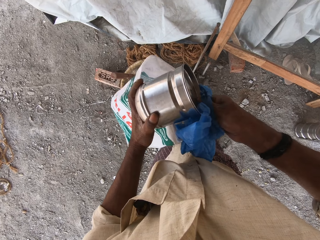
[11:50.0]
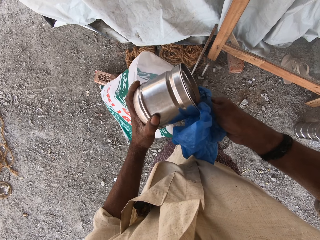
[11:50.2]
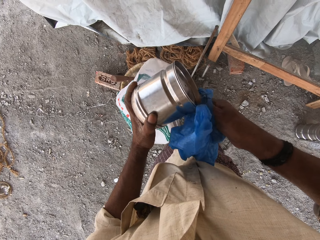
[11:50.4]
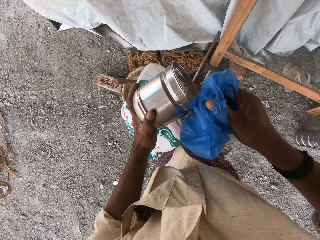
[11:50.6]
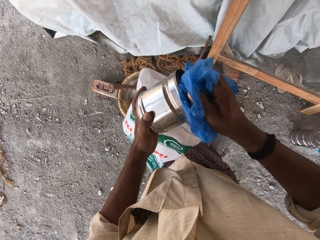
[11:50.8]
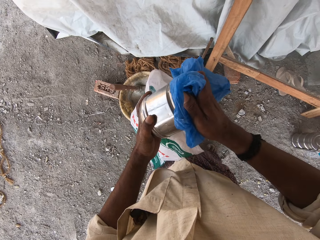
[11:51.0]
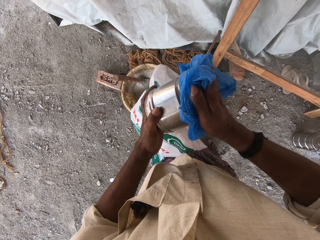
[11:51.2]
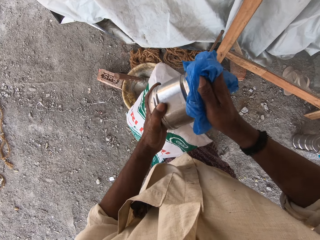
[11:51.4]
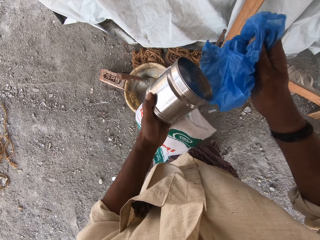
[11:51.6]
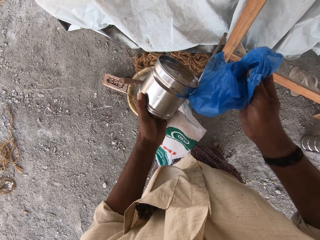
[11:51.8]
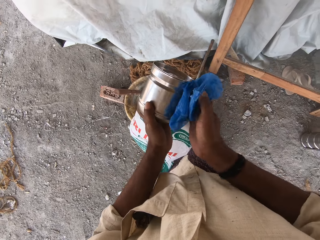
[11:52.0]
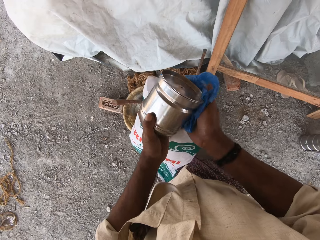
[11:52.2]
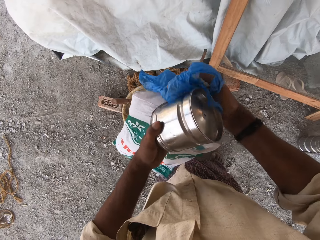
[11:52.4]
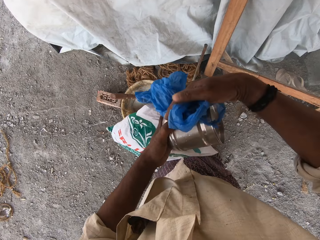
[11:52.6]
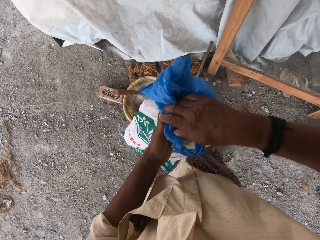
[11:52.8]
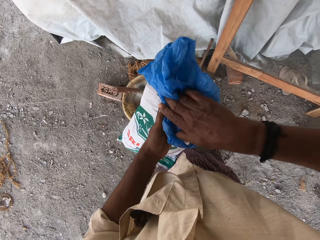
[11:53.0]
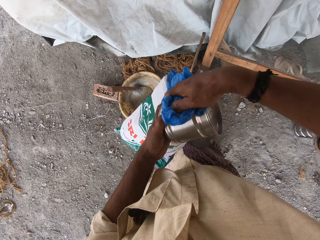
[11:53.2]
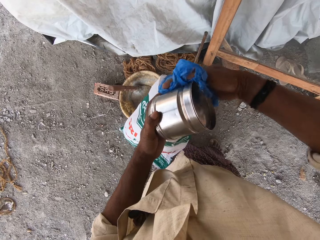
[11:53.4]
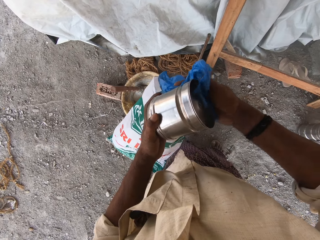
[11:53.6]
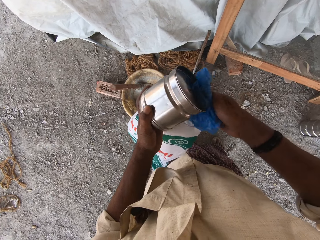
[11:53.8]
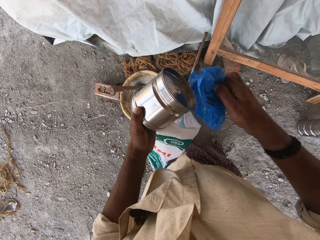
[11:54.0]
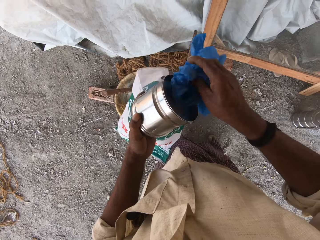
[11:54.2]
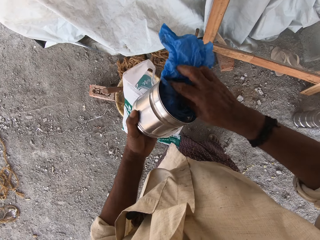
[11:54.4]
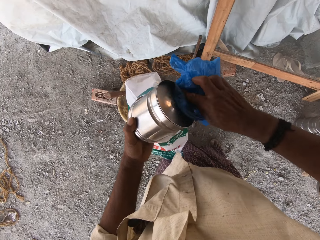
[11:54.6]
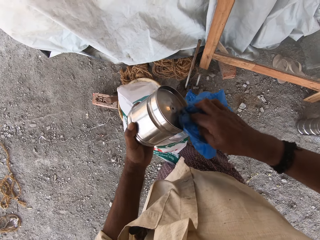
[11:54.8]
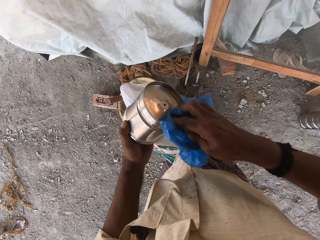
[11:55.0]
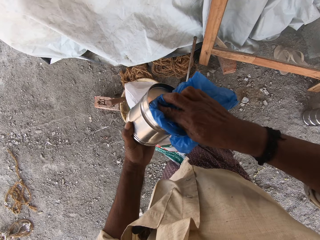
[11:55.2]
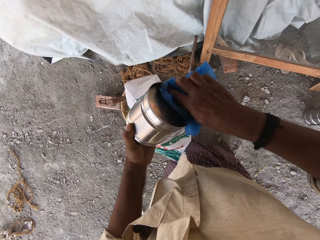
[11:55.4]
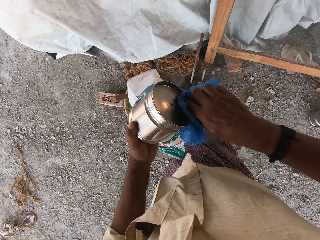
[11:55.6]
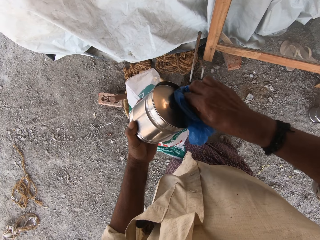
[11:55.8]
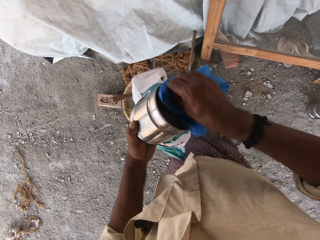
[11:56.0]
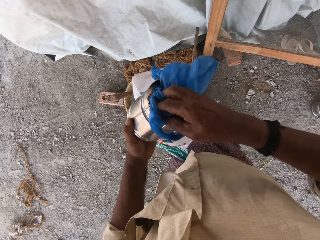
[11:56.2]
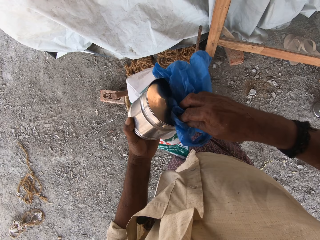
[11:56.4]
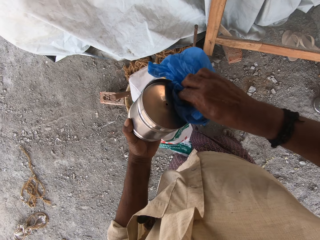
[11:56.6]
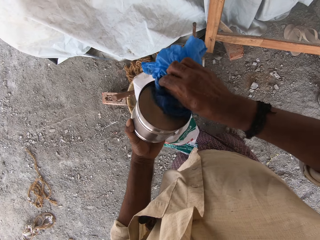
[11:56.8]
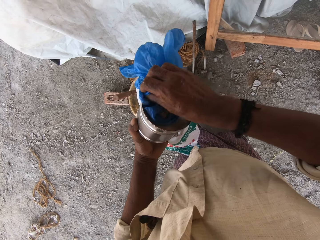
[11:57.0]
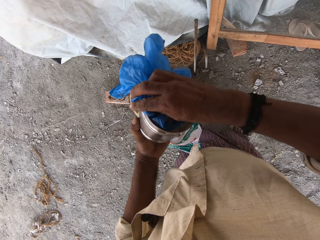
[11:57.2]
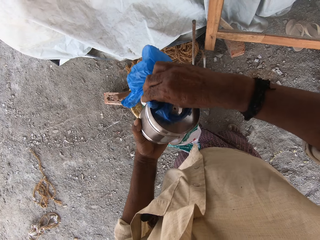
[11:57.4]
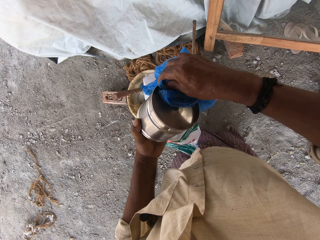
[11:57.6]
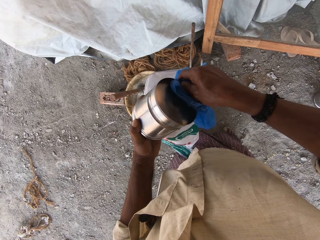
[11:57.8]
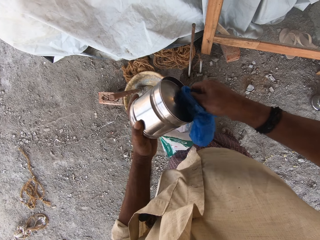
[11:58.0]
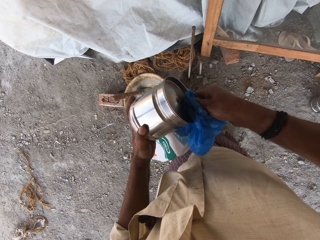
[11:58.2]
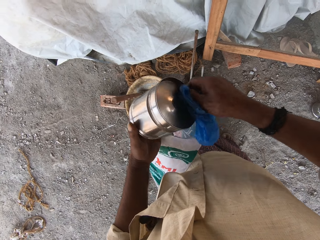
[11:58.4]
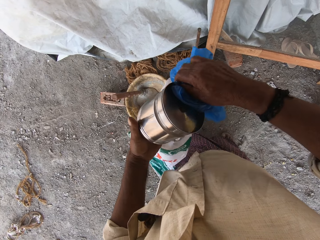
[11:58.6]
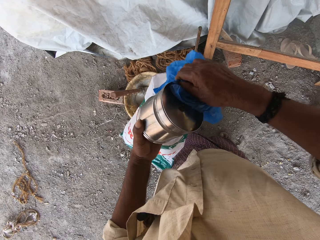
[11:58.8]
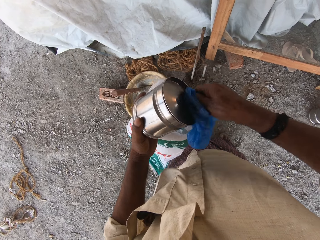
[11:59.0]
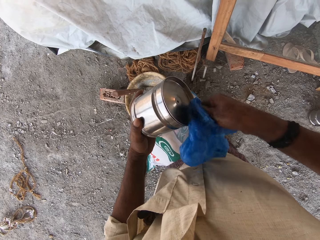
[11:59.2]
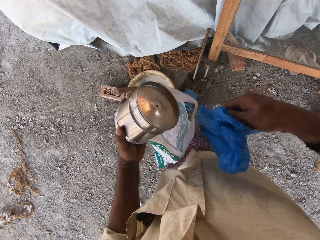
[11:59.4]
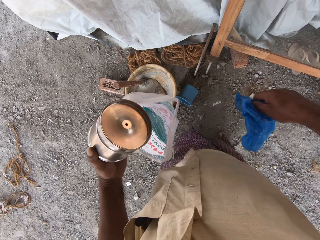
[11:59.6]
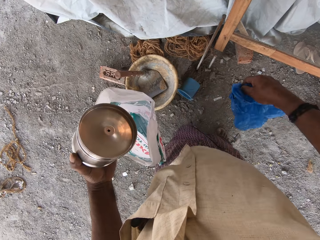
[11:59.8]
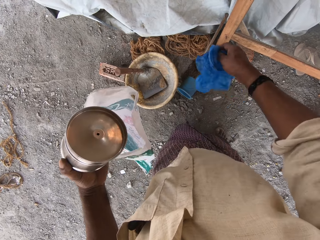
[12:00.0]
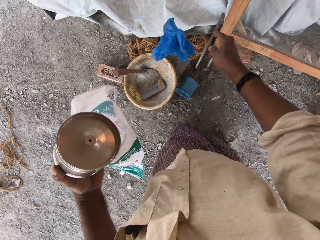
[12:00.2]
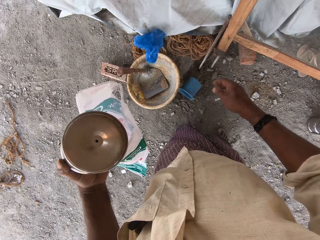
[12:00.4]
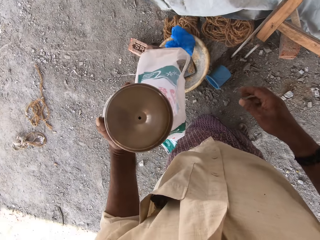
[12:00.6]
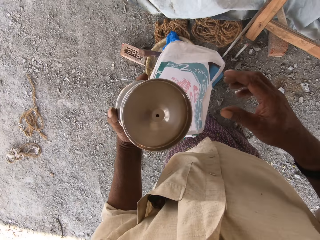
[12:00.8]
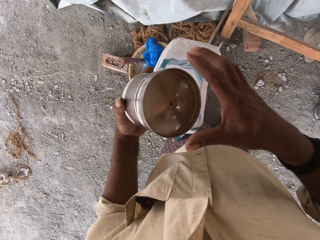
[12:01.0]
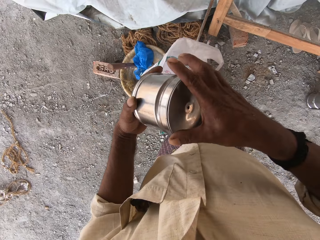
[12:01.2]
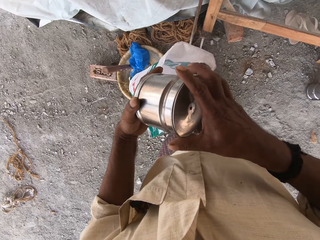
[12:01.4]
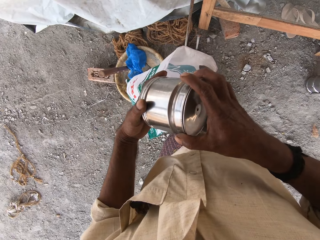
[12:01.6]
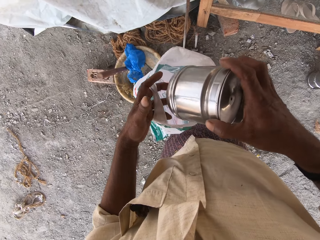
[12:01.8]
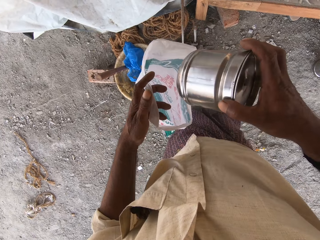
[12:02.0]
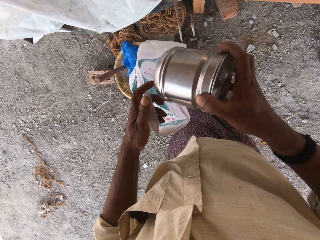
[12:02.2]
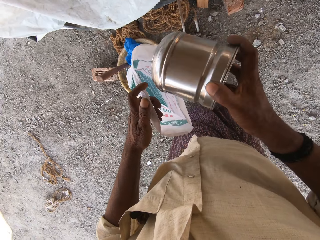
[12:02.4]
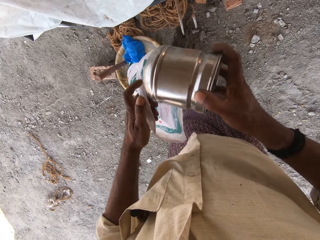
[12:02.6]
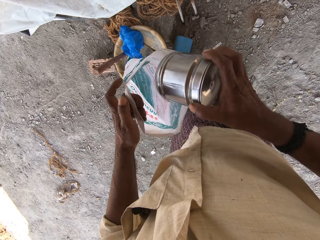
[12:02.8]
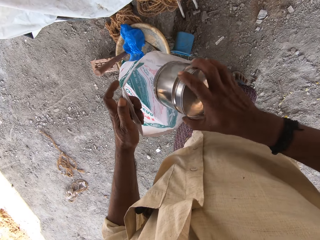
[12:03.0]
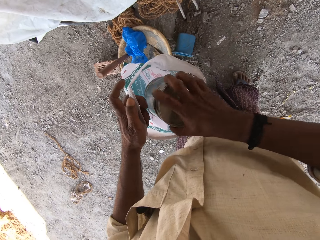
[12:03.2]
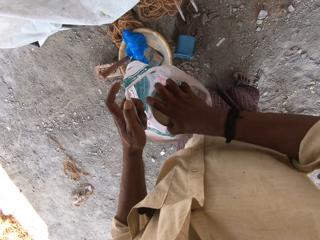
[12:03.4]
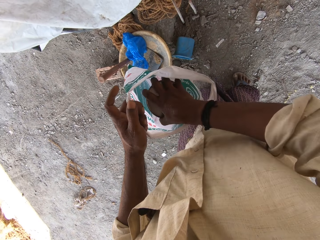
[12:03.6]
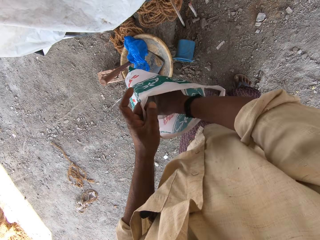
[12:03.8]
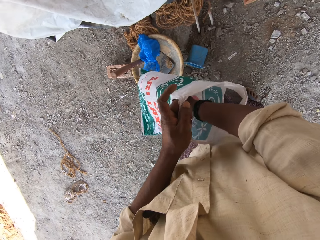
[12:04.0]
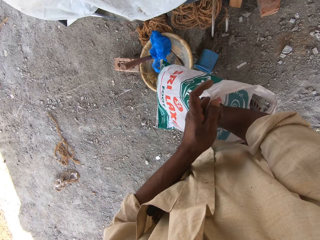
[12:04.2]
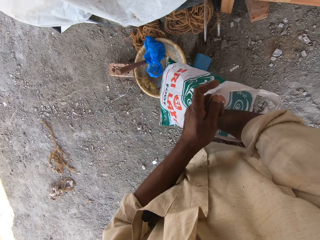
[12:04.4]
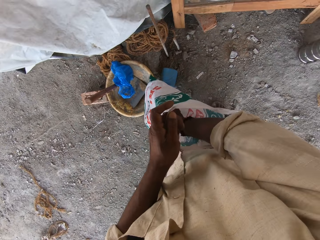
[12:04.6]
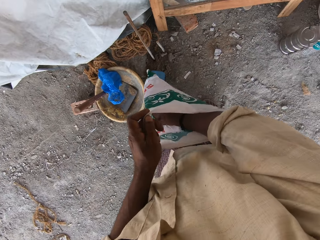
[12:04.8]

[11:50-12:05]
The camera wearer drops the plastic bag in a bowl on the floor with his right hand. He passes the bowl from his left hand to his right hand. He puts the bowl into the plastic bag in his left hand with his right hand.

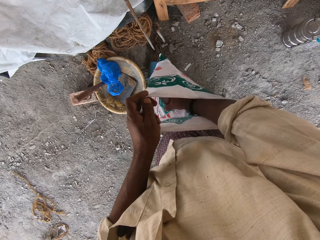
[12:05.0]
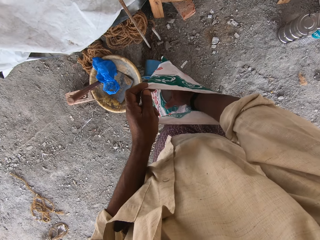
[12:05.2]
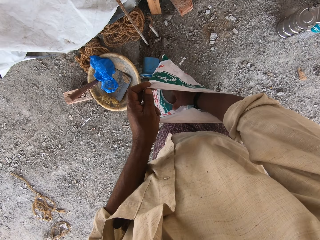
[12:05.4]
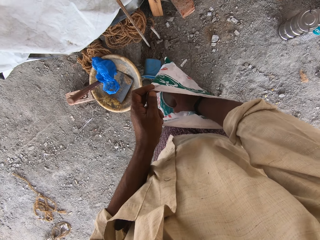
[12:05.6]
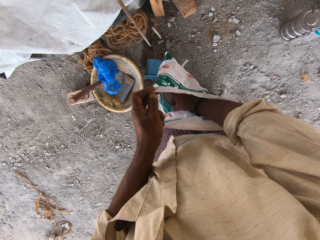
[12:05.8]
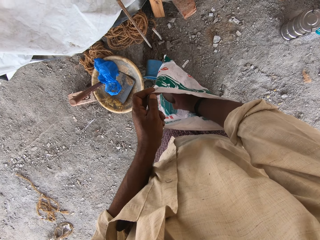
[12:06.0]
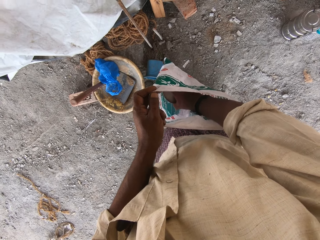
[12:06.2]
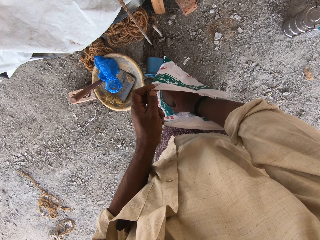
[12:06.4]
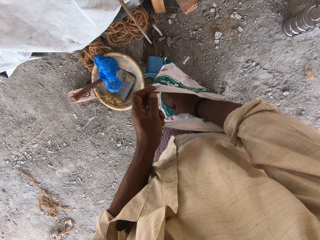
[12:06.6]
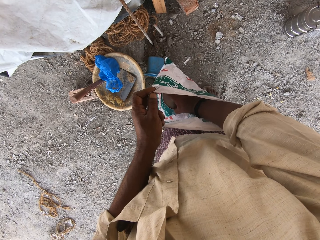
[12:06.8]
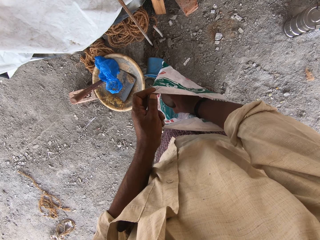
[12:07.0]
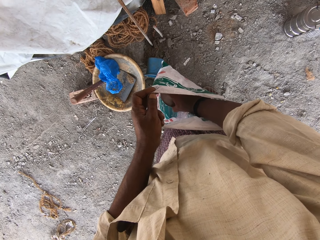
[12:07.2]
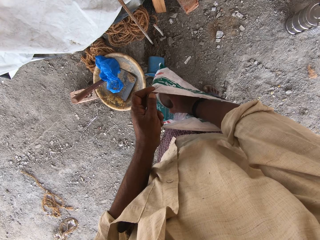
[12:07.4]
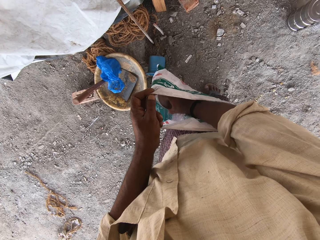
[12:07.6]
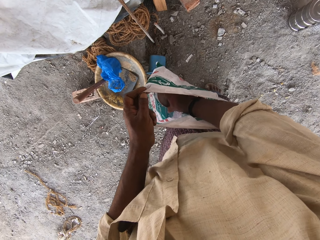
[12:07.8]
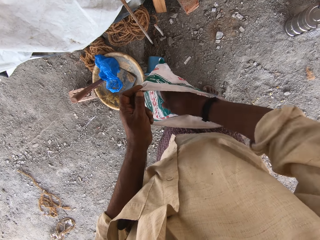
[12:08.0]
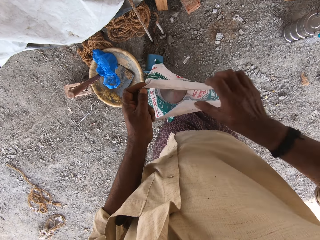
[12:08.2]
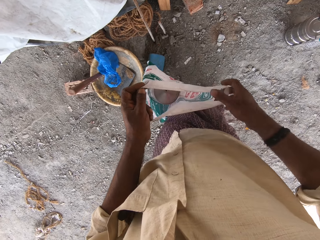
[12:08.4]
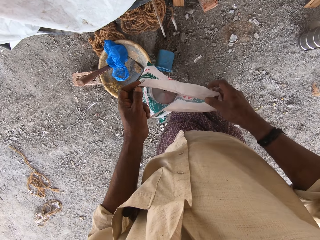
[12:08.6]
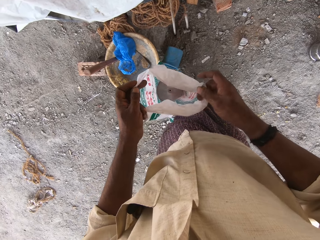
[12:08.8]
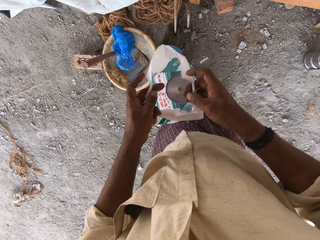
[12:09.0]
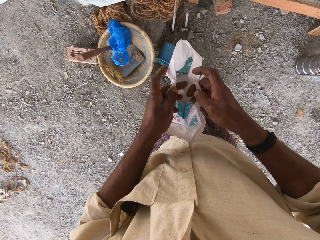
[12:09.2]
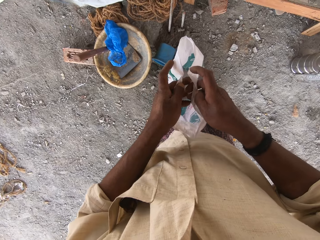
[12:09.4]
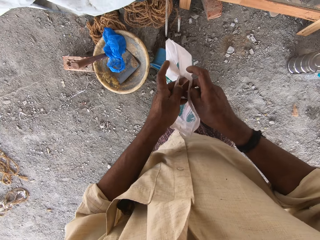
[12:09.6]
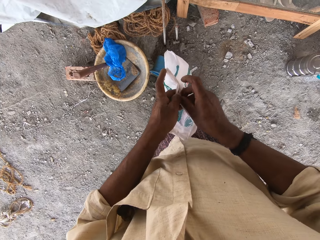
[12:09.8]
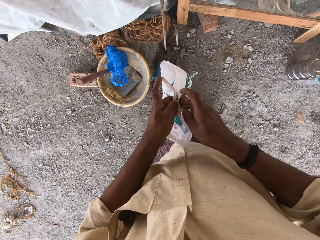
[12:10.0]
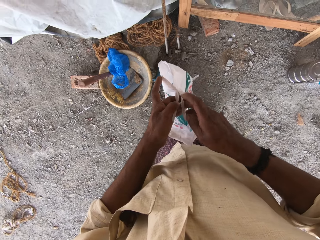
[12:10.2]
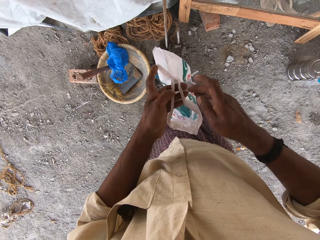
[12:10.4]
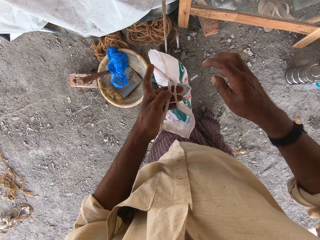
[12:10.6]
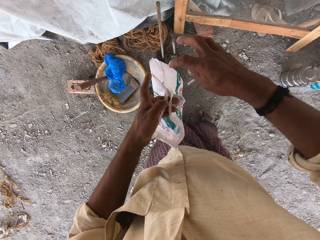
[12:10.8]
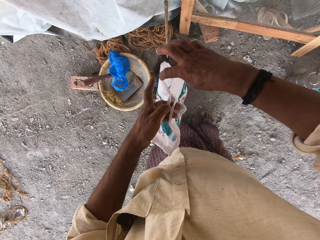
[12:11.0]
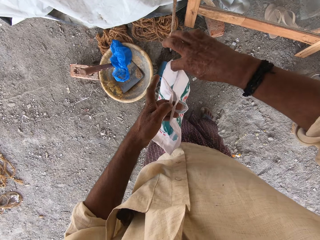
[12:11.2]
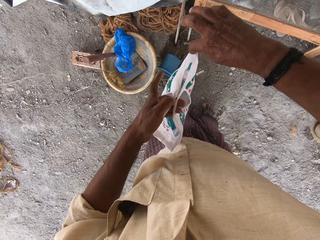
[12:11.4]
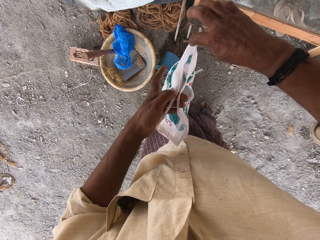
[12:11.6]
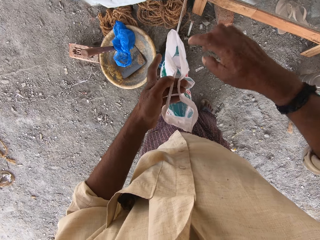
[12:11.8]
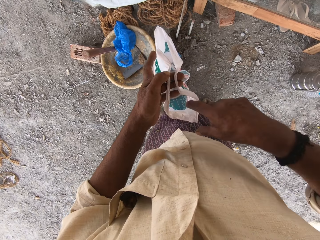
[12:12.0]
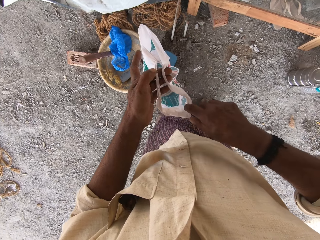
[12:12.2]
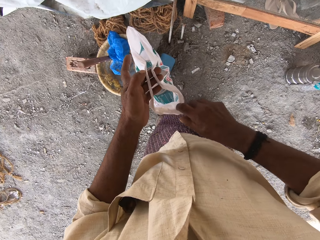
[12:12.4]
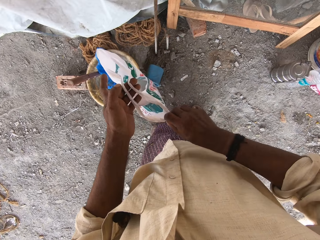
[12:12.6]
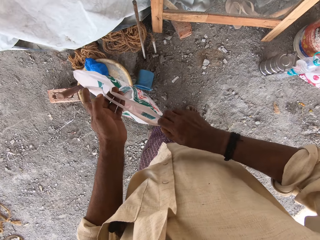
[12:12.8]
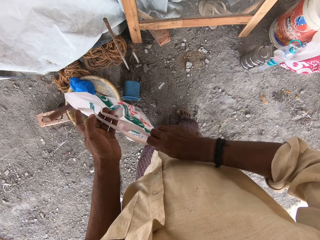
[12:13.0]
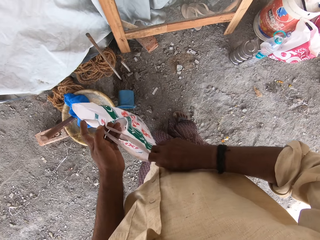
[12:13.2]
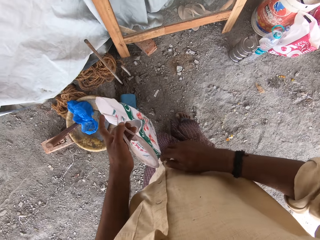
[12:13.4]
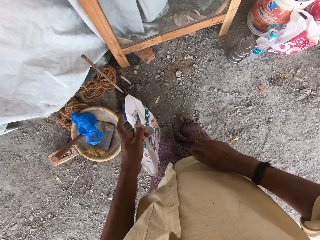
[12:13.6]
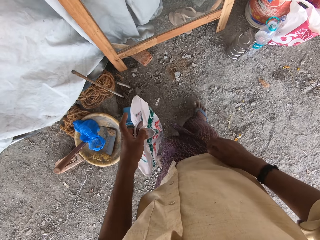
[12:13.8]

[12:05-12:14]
The camera wearer holds the plastic bag with both hands. He holds the plastic bag with his left hand. He straightens the plastic bag with his right hand.
